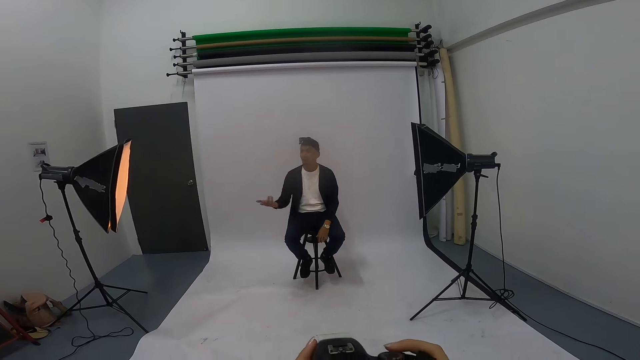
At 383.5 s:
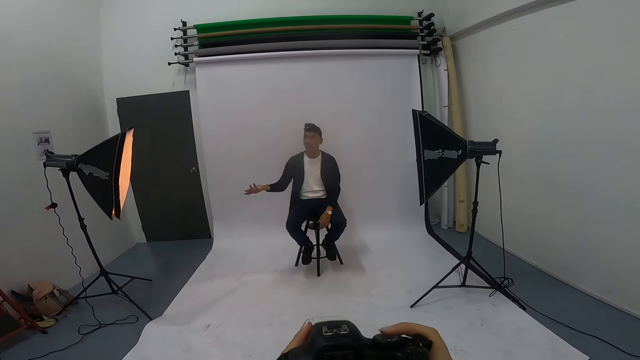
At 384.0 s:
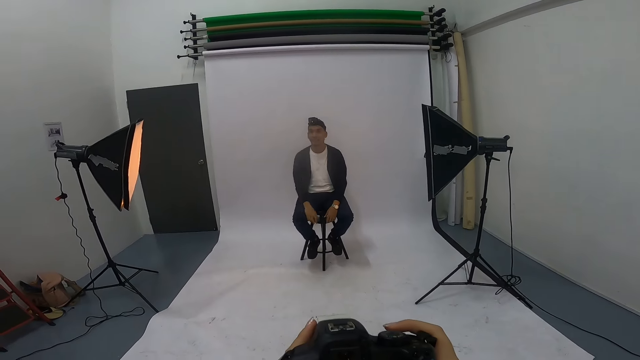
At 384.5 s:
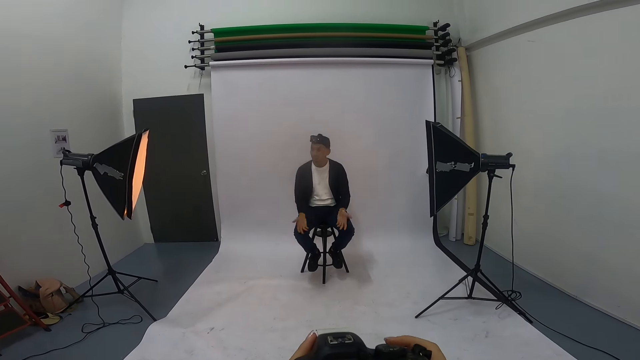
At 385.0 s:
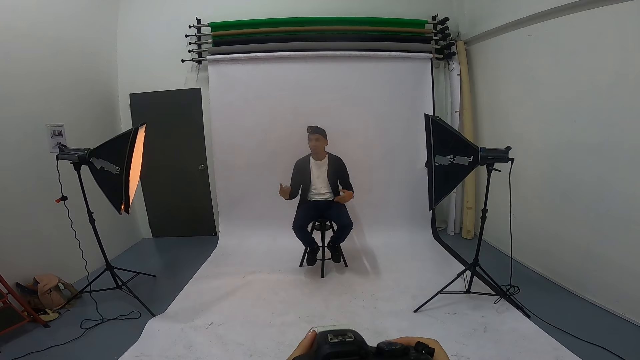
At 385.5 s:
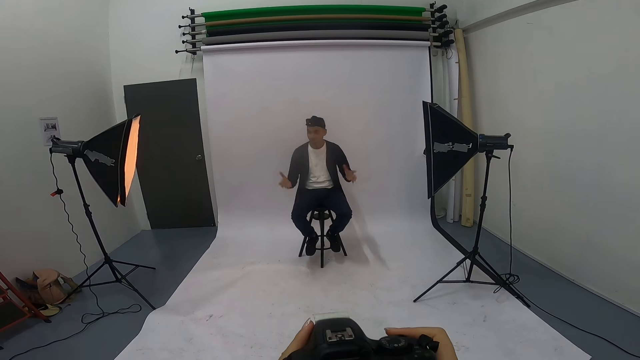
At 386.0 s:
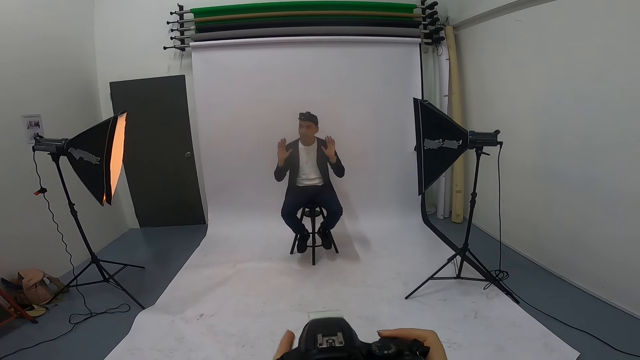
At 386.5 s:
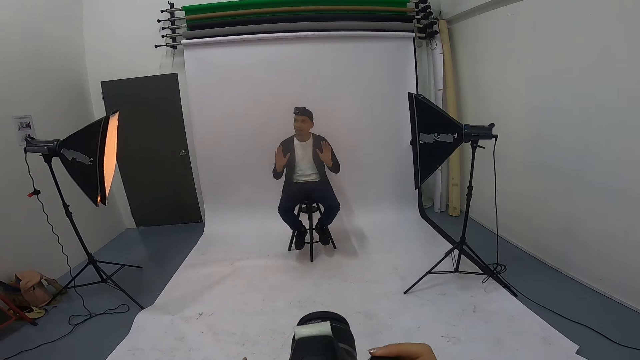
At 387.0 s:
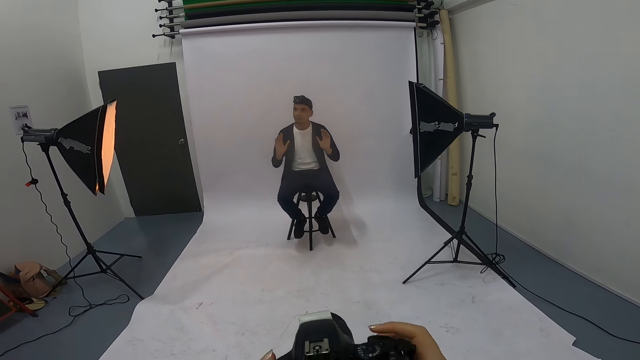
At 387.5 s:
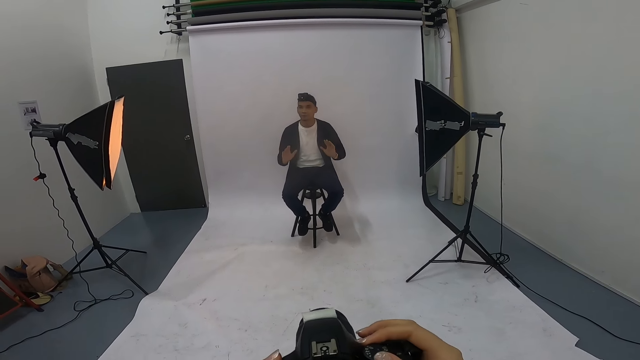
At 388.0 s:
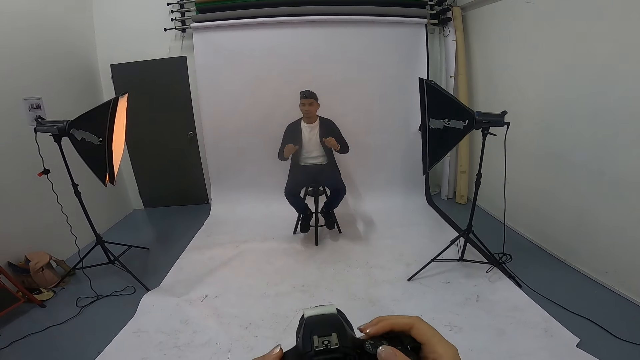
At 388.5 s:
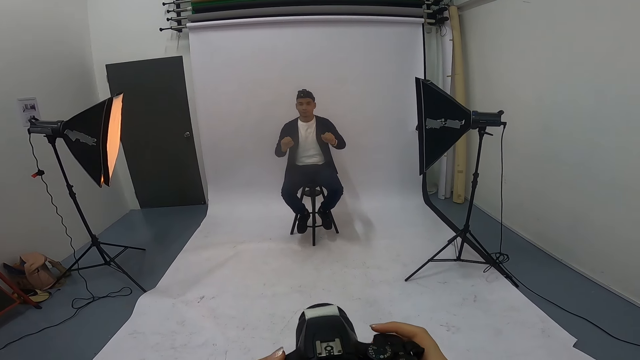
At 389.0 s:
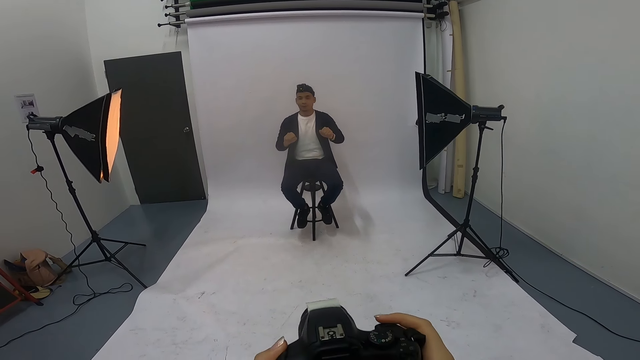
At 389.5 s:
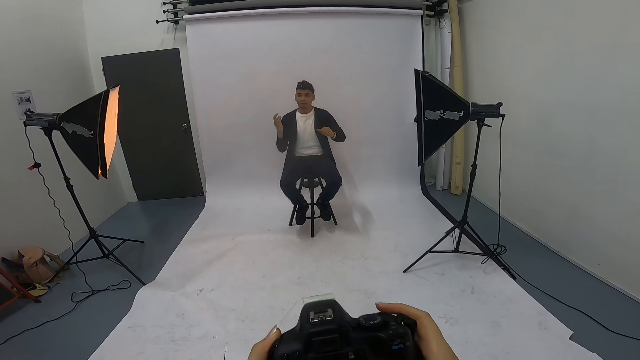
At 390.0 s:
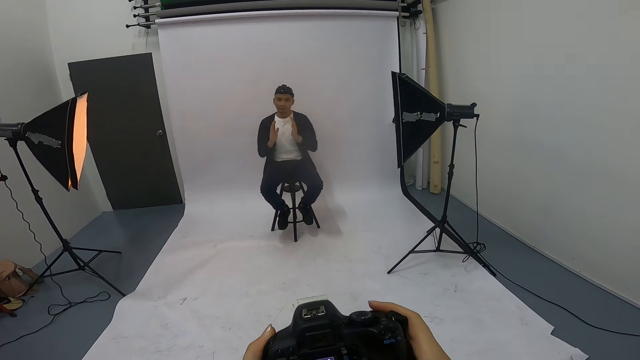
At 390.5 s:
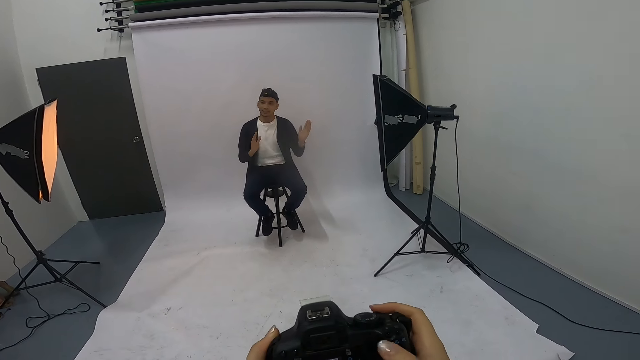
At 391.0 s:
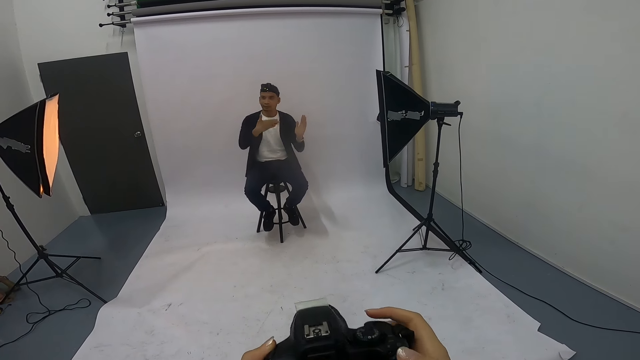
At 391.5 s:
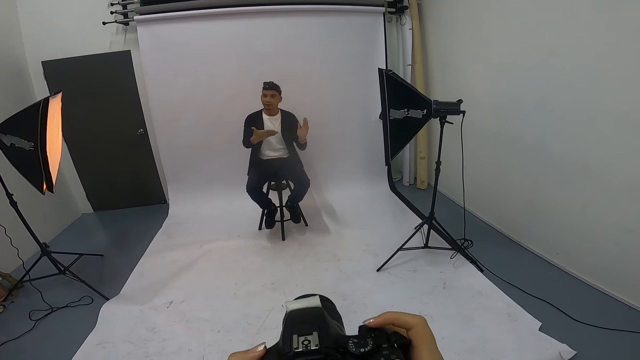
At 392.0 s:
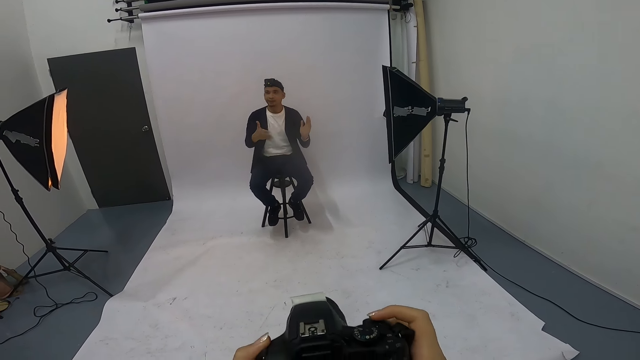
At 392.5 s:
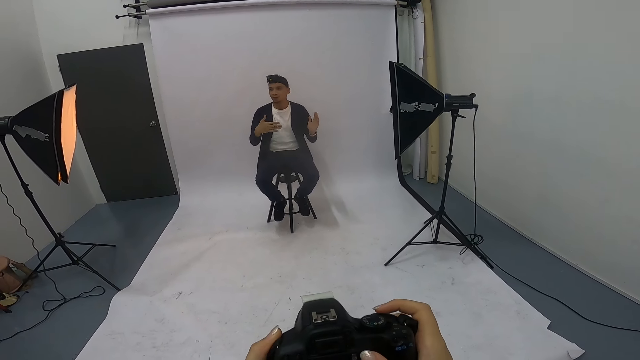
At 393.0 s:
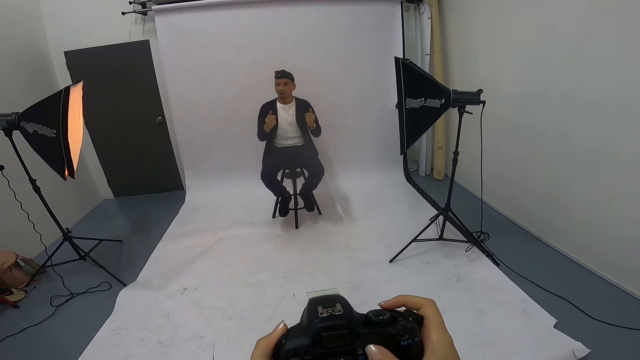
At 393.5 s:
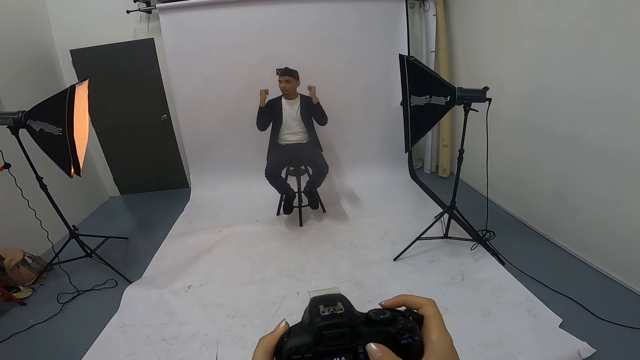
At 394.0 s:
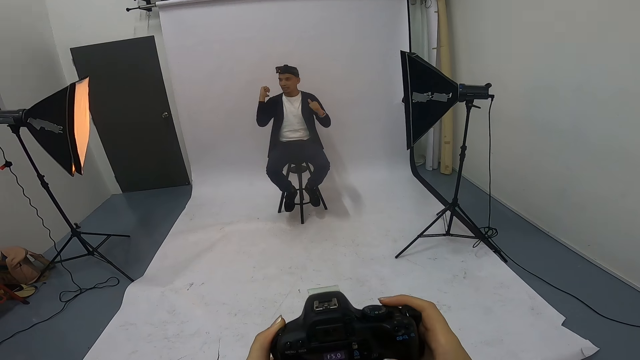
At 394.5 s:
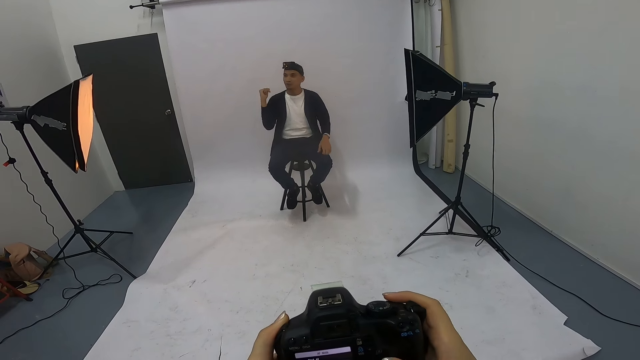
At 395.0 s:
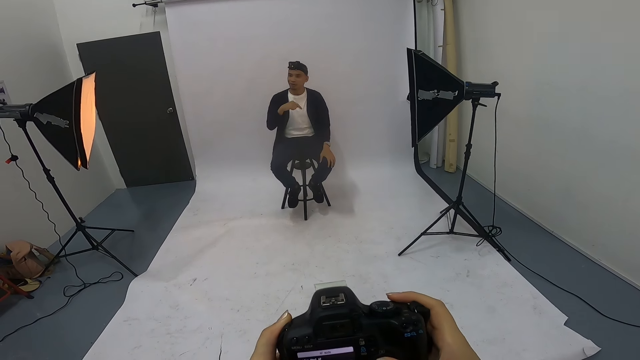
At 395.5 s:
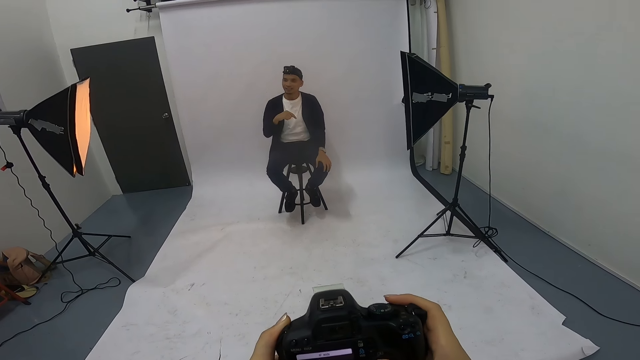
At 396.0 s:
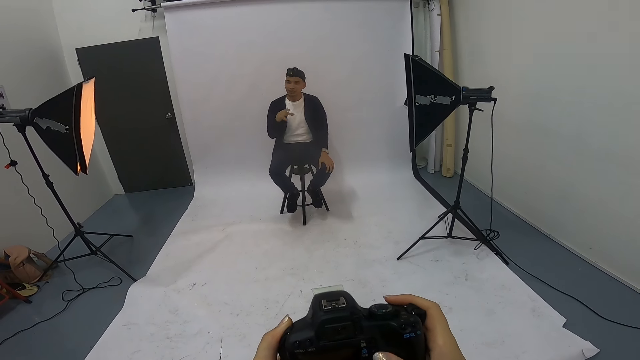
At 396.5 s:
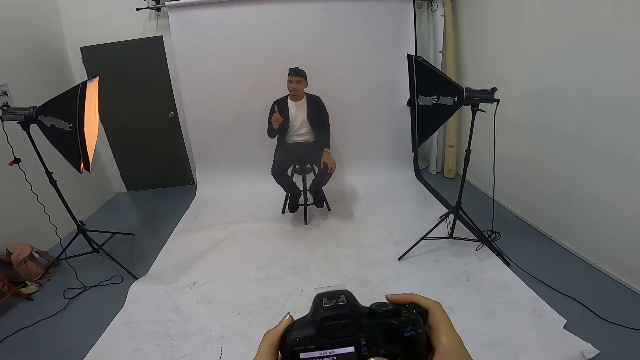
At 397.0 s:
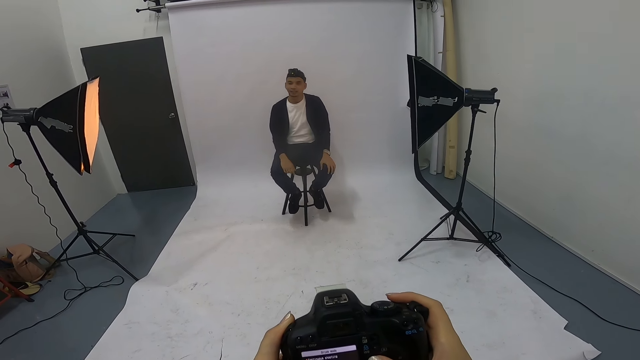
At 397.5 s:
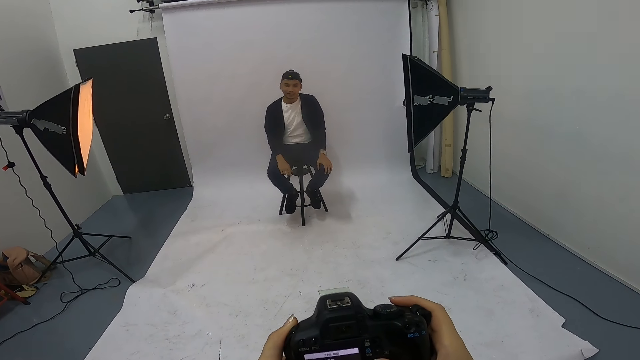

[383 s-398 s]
The camera wearer takes a photo of a man. The man gestures at the camera wearer. The camera wearer laughs with the man and talks with the man. They talk with the man again. They operate the camera. The man gestures at the camera wearer.

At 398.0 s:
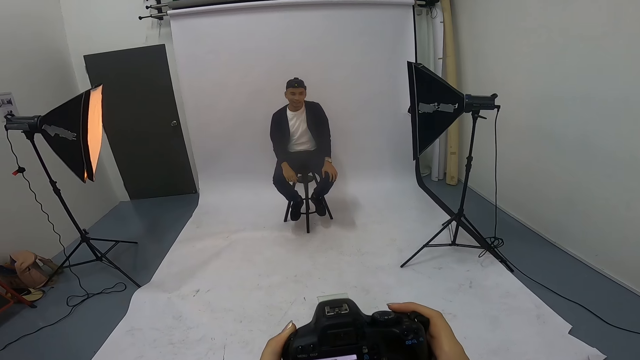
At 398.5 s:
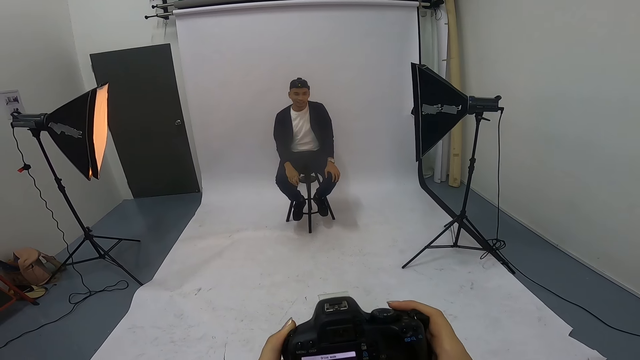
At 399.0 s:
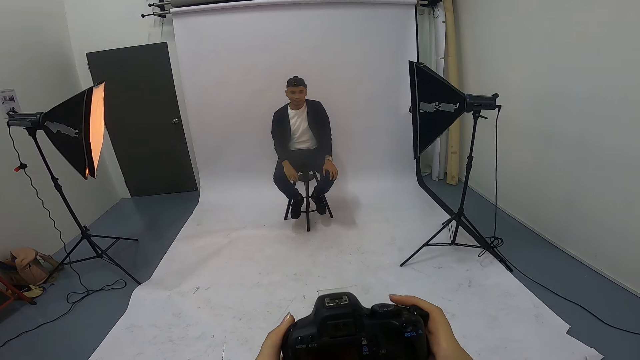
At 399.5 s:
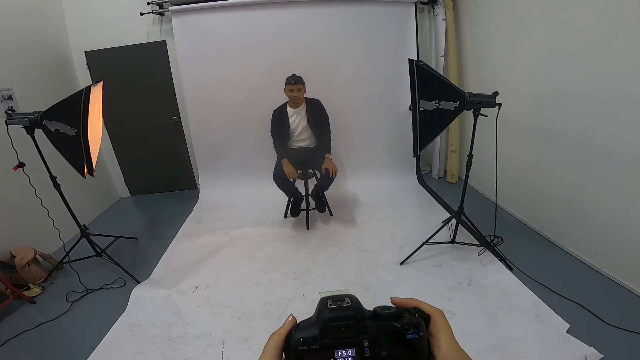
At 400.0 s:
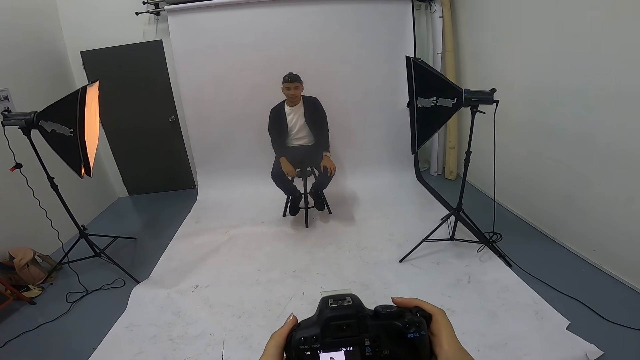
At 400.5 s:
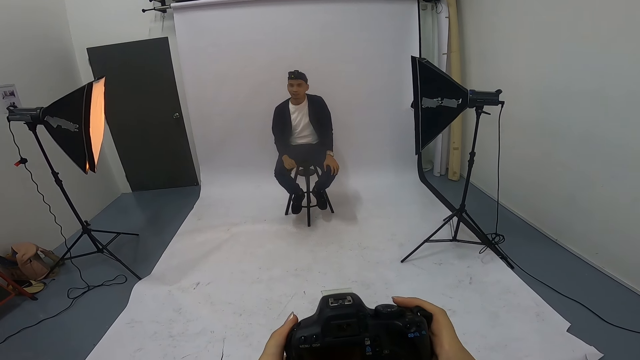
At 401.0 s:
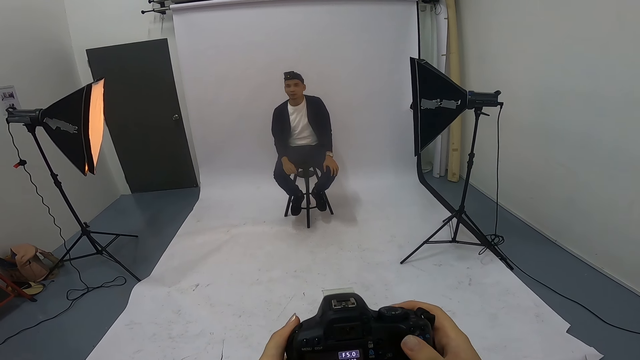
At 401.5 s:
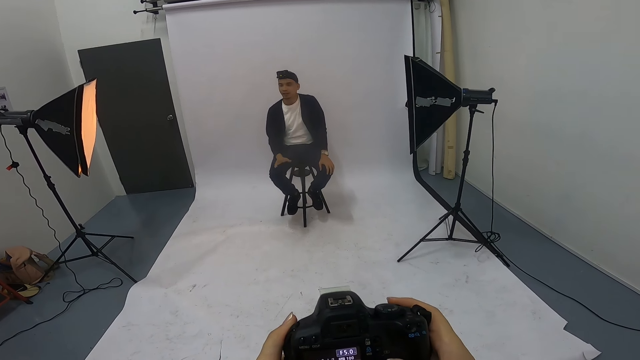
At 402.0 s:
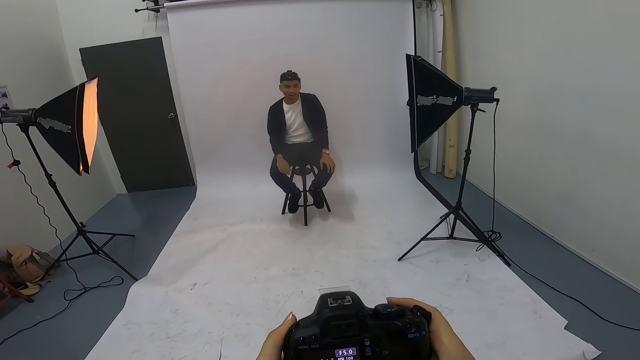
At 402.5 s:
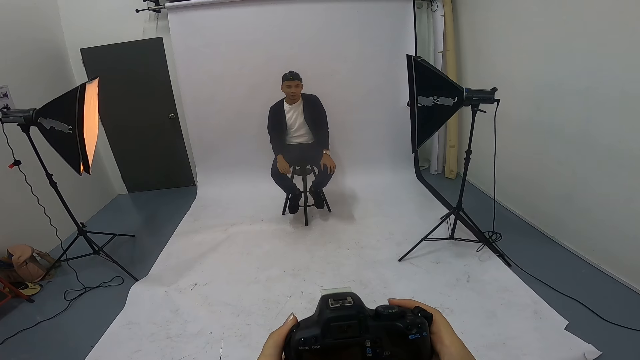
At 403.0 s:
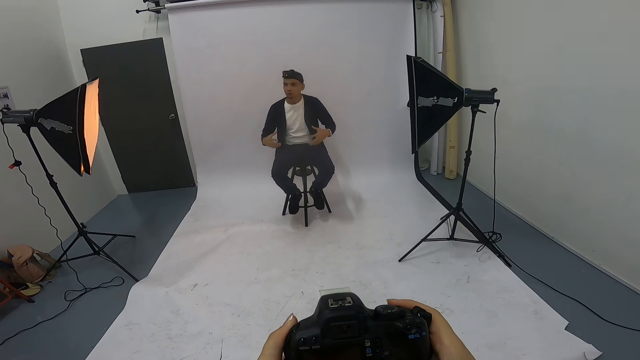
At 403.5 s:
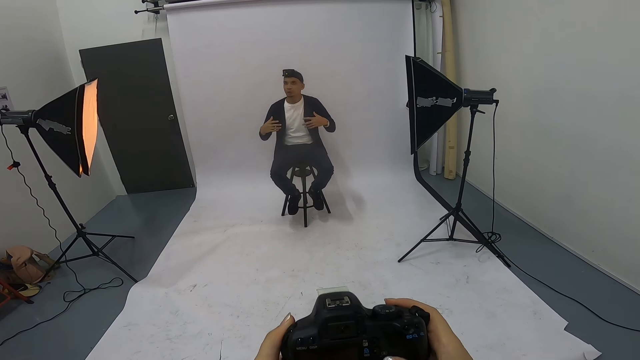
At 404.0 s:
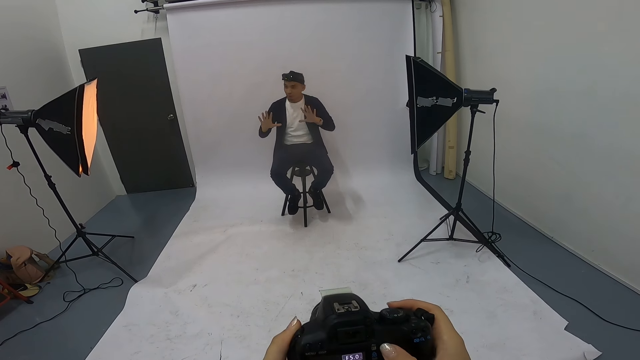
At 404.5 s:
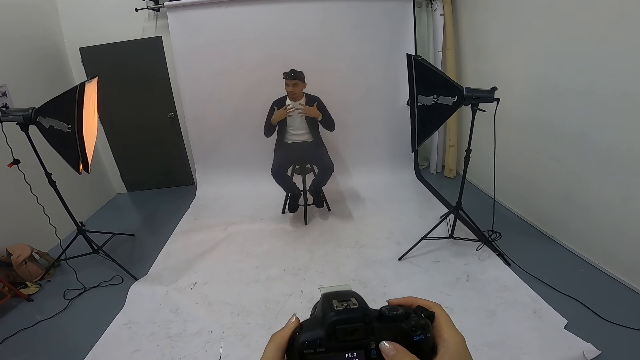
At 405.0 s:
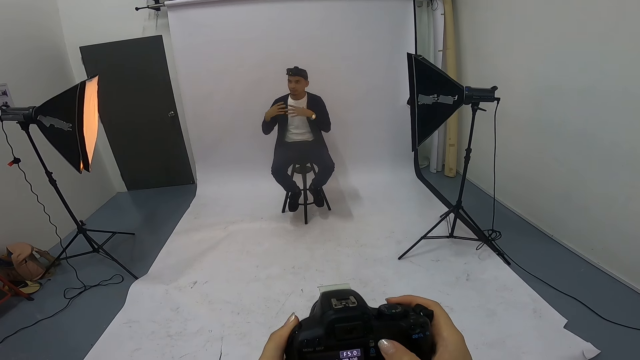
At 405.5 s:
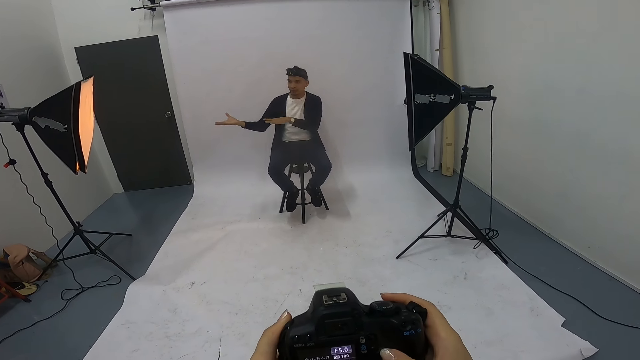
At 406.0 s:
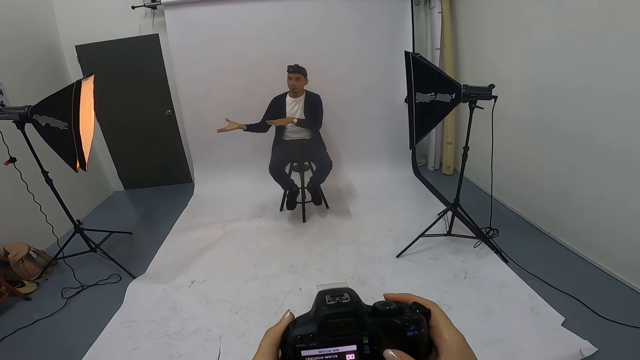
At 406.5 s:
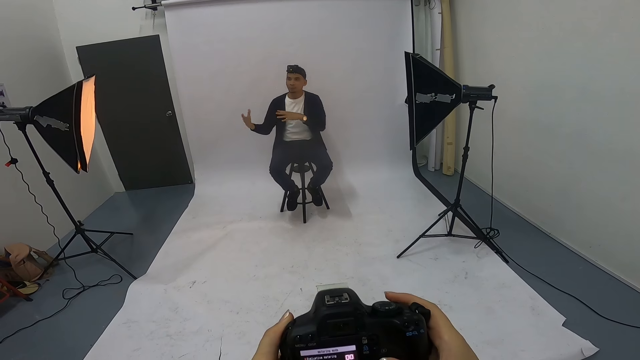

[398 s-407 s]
The camera wearer takes a photo of a man. The man gestures at the camera wearer.
